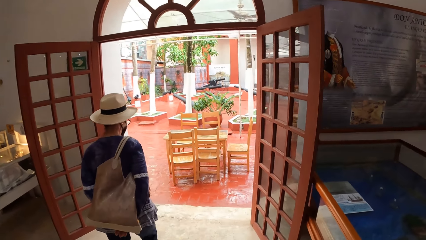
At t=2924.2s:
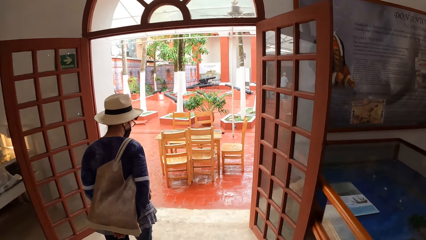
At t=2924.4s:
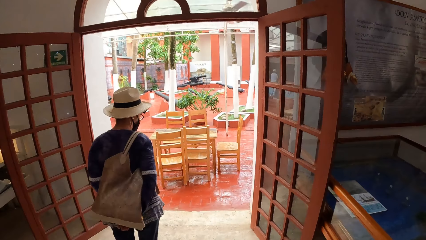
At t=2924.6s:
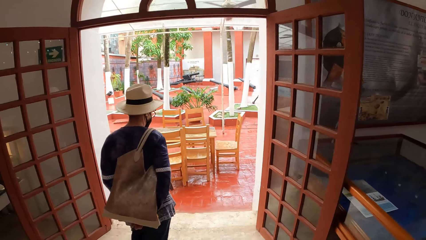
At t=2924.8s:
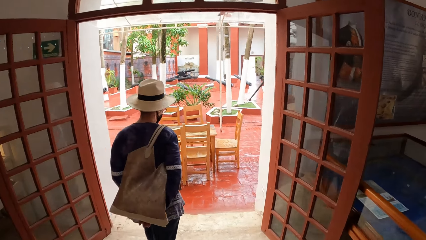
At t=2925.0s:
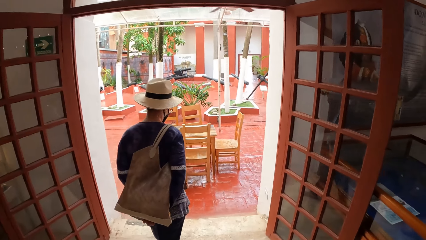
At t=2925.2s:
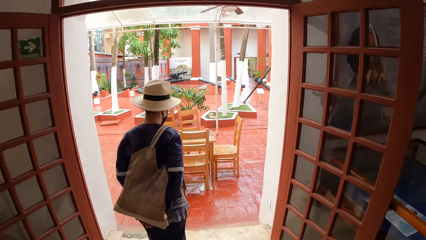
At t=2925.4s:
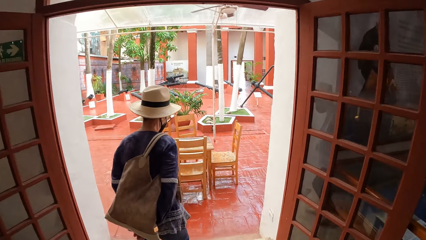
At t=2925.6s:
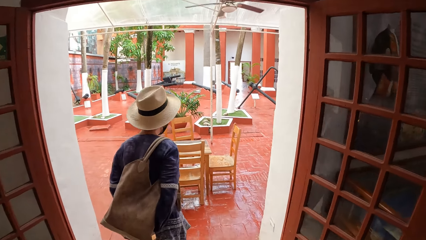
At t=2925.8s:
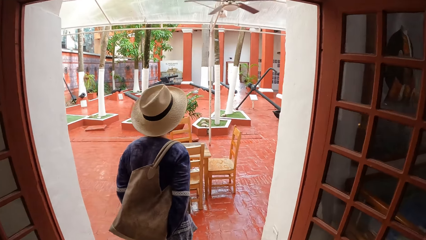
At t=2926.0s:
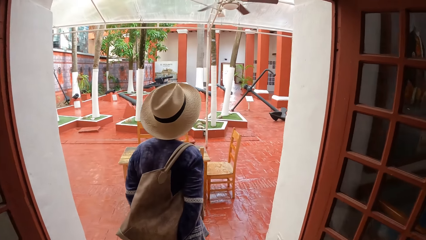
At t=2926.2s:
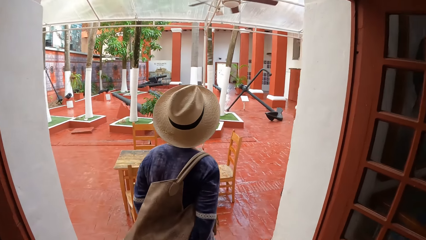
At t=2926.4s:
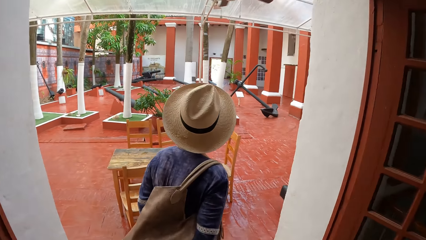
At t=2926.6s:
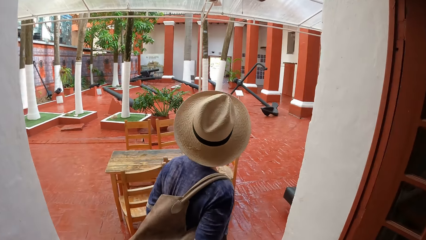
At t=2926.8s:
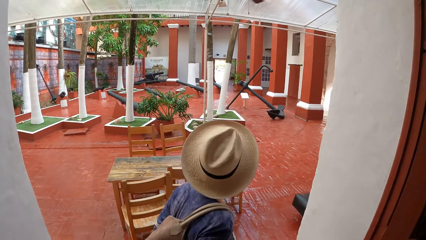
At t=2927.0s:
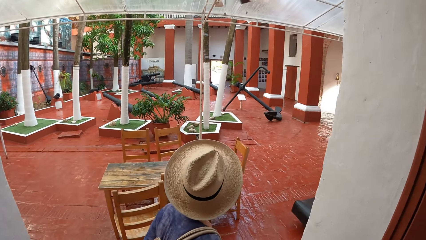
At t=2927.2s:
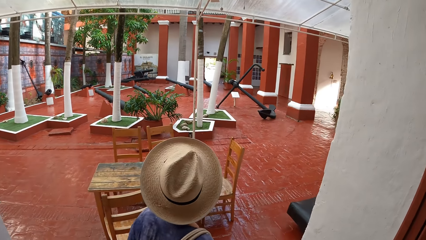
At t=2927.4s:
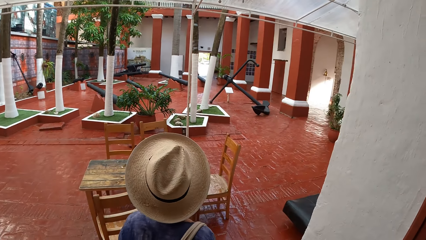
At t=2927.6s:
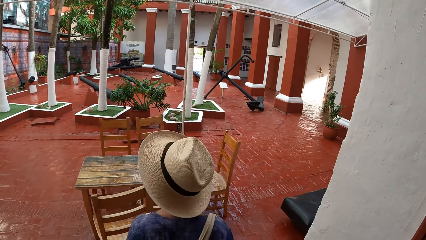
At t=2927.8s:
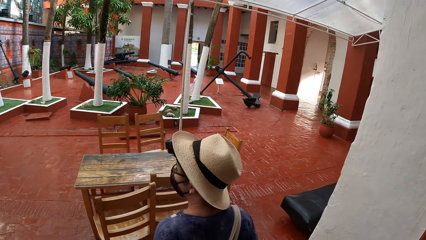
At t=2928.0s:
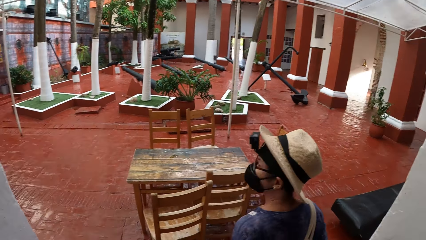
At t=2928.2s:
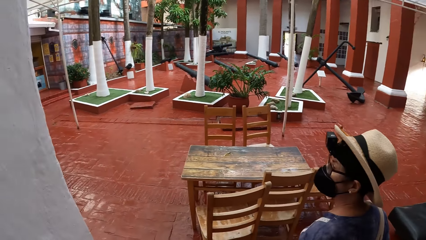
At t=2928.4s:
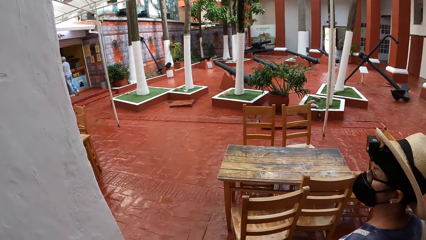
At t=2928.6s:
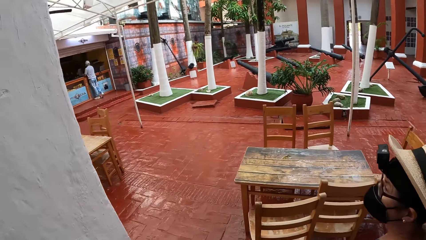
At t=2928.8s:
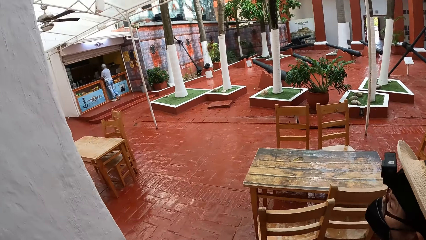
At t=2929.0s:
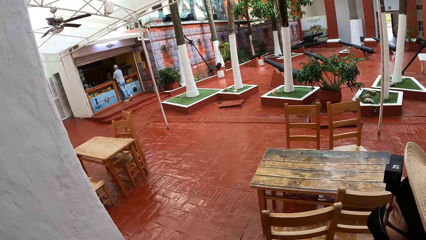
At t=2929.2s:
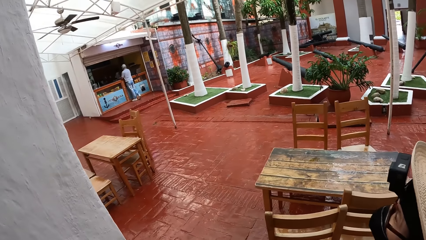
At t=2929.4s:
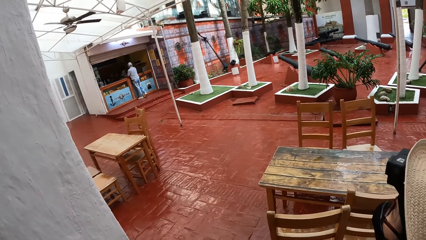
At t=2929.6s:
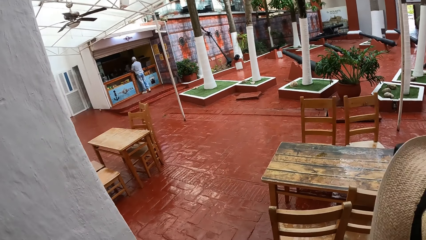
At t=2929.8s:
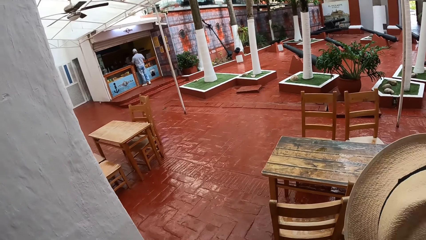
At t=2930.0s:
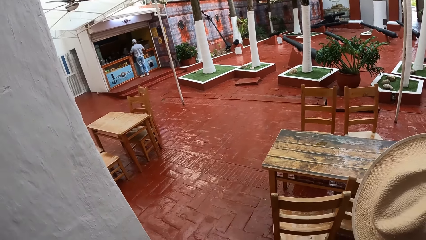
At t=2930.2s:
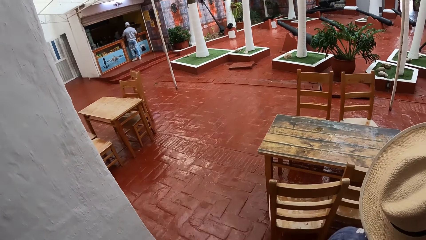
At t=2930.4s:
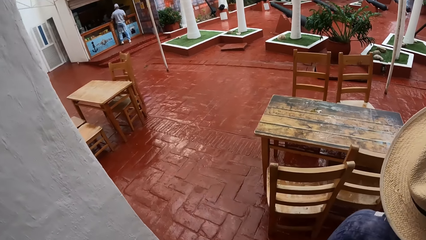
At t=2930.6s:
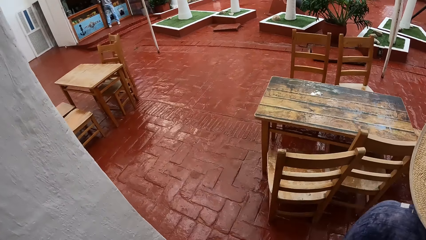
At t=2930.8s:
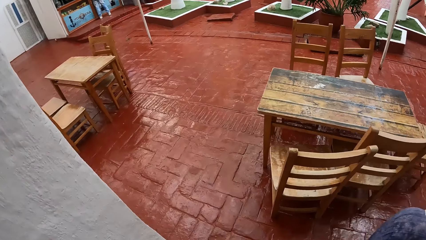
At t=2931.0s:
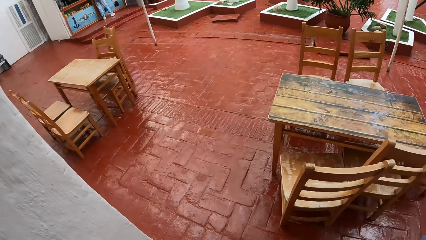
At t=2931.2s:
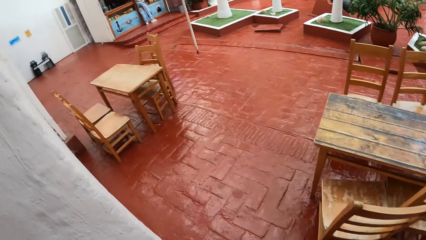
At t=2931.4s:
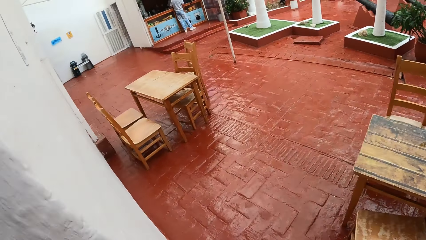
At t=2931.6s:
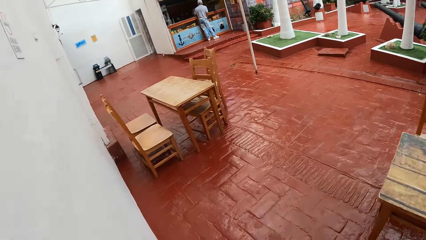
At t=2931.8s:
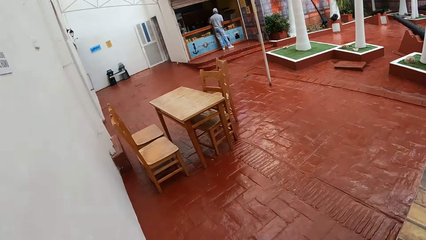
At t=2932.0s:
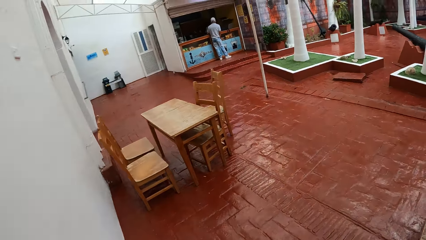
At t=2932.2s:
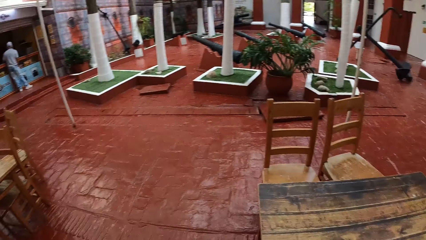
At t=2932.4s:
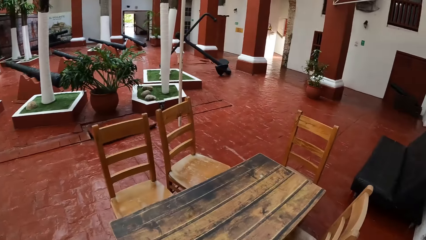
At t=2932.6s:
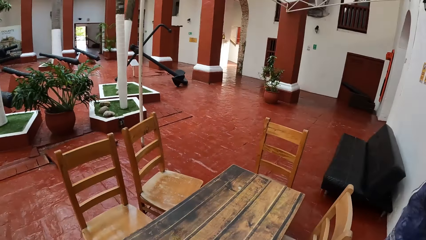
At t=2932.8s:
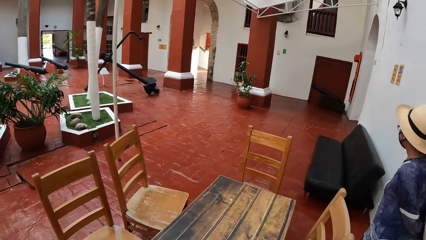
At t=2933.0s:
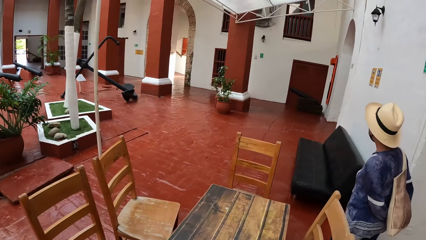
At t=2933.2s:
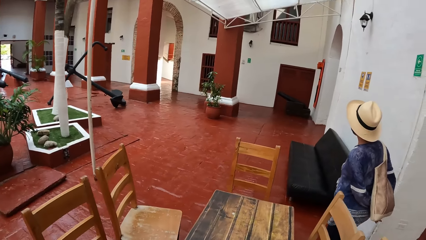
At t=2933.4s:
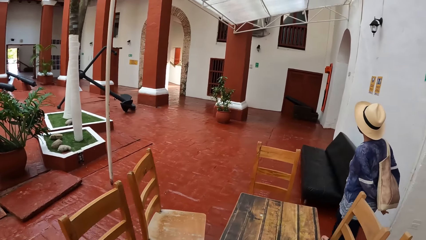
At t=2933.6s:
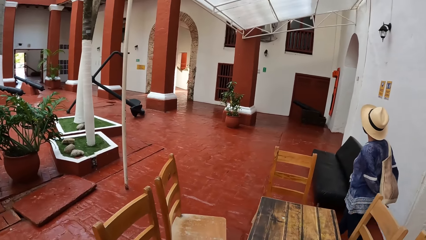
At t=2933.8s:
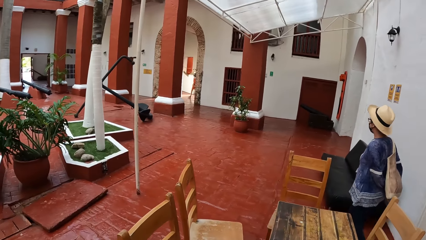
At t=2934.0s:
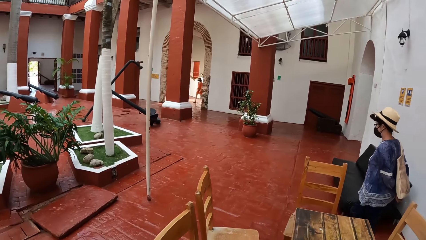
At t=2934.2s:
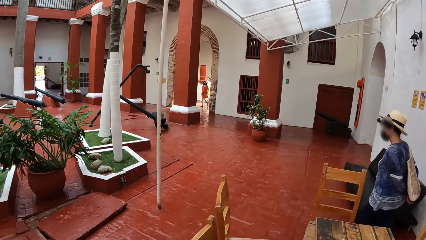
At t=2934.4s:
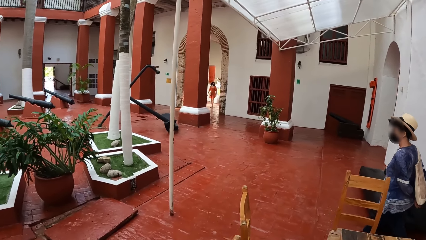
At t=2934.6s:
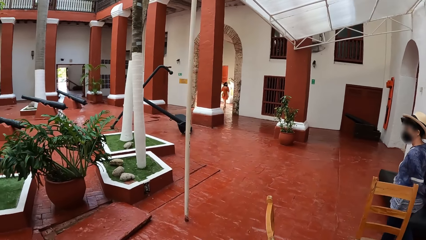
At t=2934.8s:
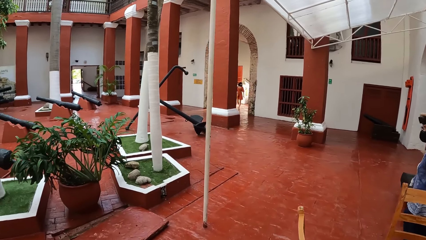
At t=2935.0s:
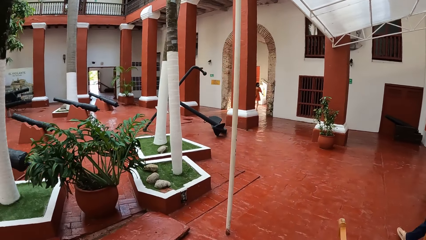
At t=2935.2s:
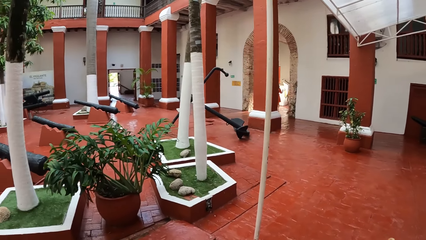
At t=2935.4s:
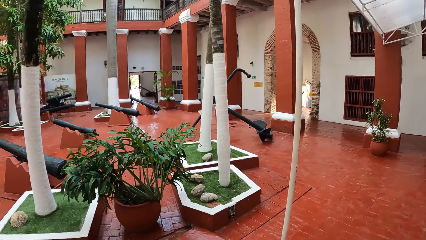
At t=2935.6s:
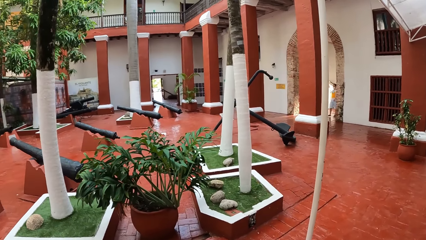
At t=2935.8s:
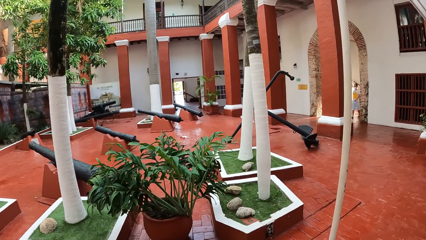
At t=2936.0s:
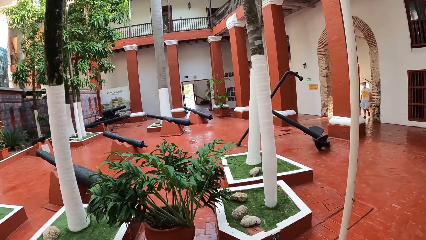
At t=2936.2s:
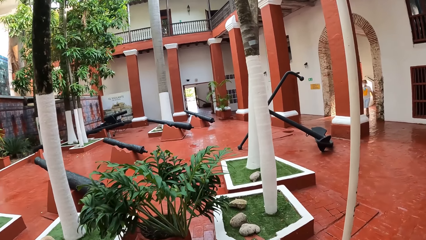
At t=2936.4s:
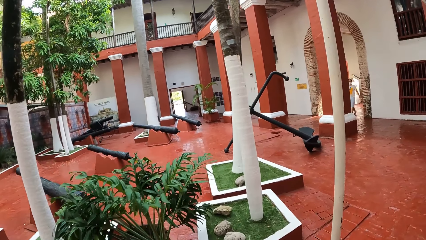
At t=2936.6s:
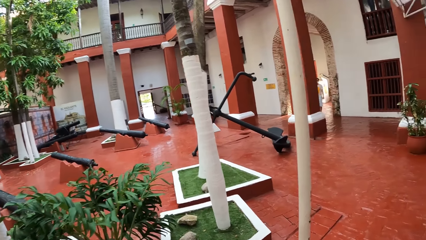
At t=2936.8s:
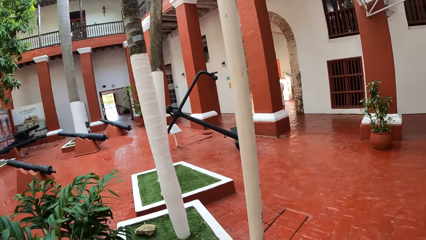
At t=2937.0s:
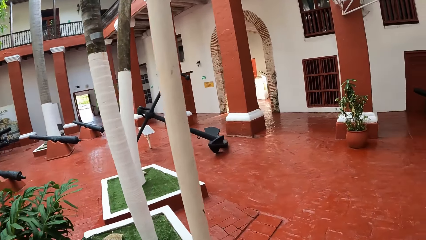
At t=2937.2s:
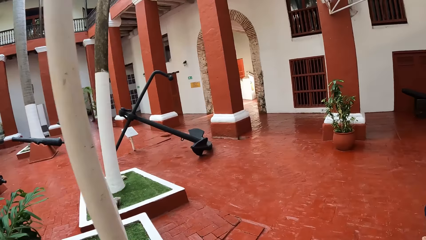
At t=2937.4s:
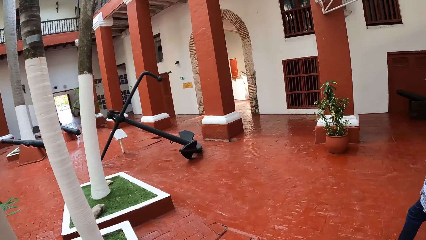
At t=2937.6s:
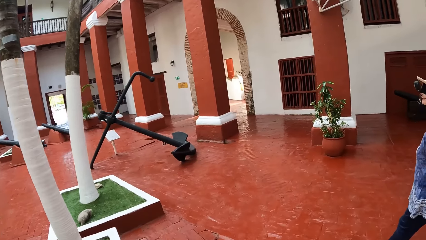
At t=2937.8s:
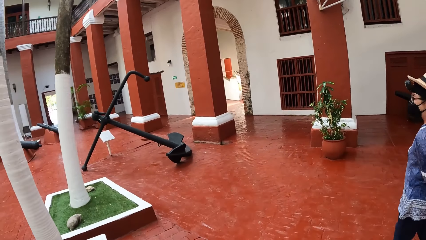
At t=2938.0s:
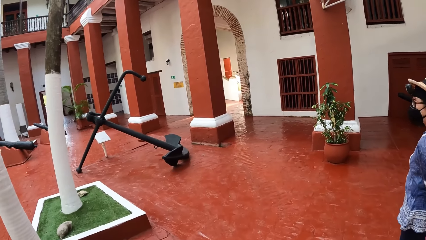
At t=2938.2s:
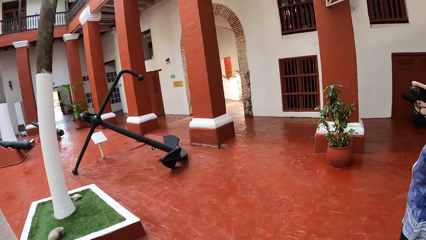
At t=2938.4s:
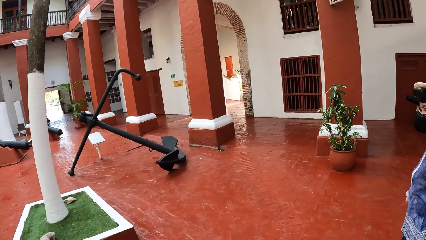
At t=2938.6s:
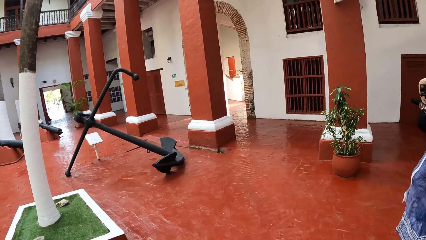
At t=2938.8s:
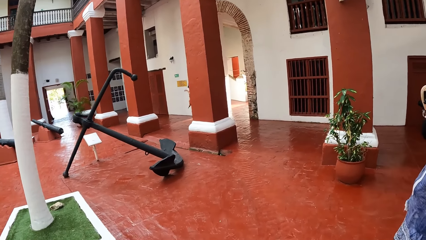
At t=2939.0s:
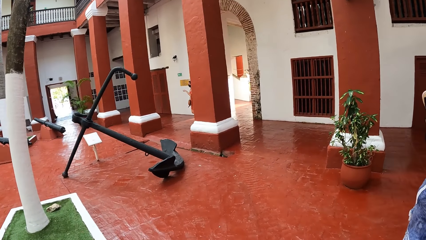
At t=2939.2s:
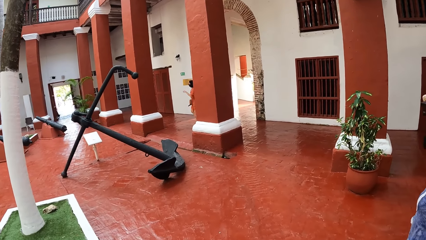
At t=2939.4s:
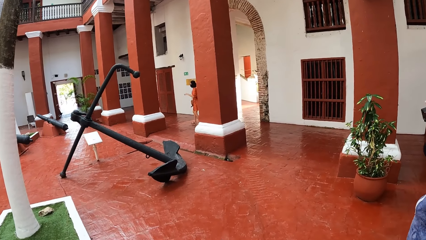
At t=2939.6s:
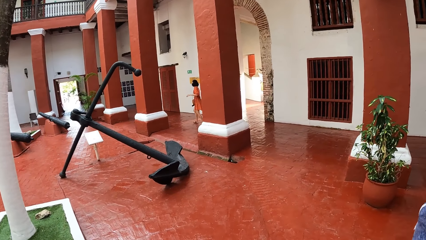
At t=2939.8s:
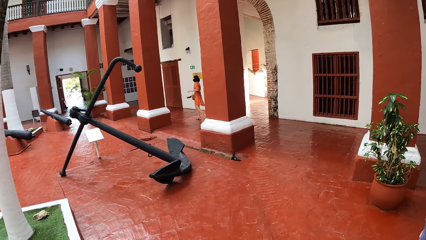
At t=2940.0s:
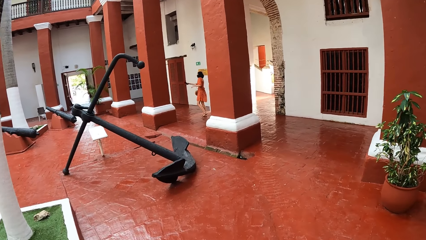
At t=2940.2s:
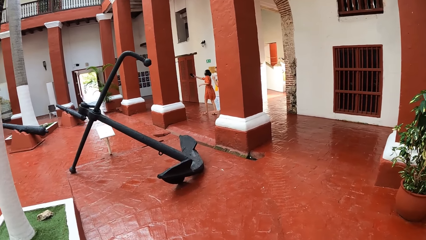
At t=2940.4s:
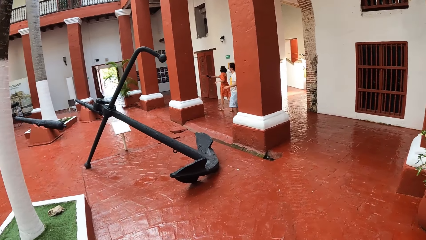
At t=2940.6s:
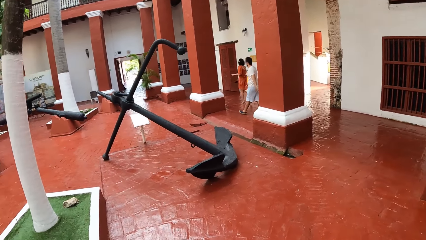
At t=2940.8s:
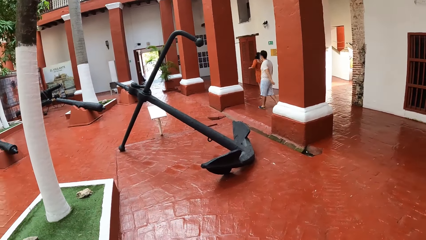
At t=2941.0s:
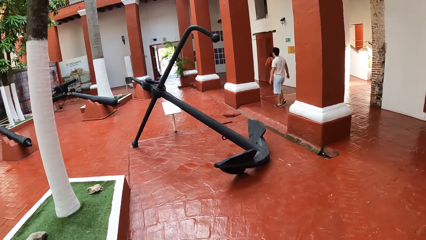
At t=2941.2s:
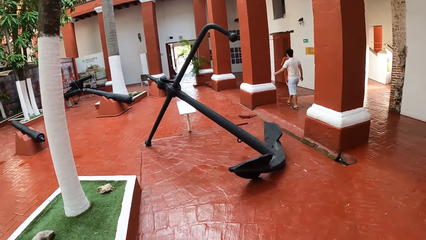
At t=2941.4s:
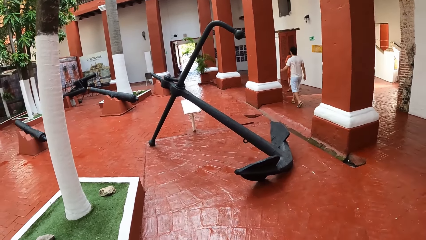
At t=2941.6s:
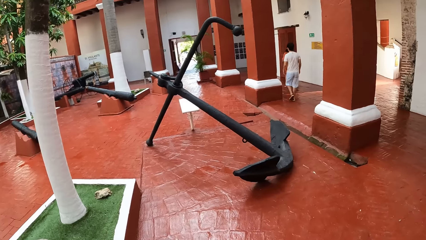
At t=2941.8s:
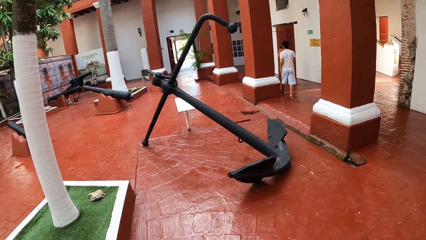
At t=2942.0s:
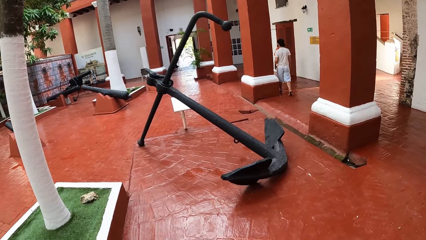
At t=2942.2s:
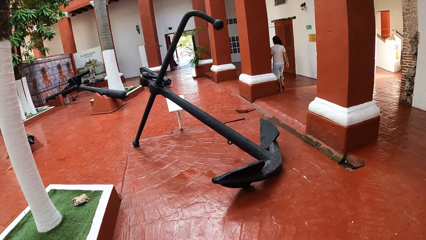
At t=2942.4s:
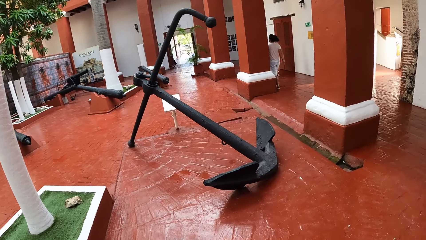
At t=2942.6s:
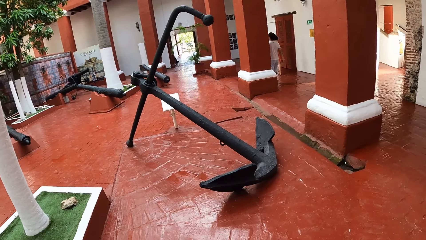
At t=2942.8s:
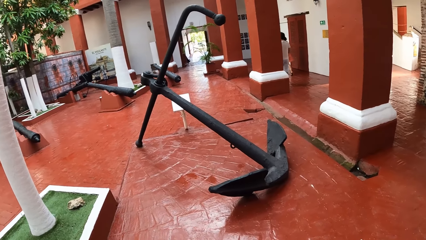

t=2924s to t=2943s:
A woman walks into an outer space of the museum from the museum. The camera wearer walks into the outer space of the museum from the museum. They look around. They walk around. They look around.
